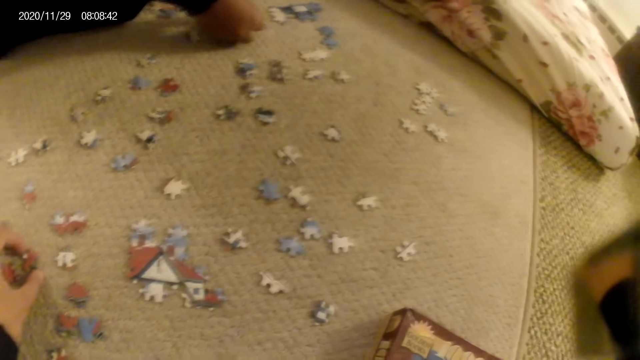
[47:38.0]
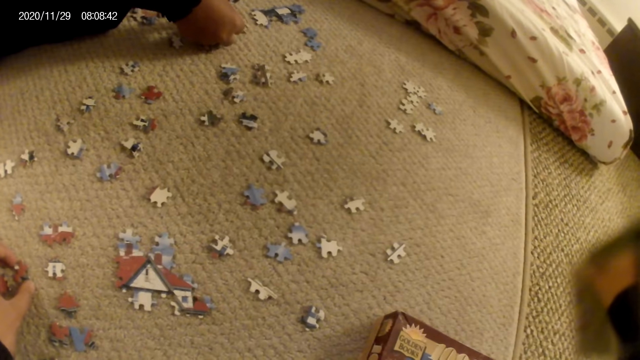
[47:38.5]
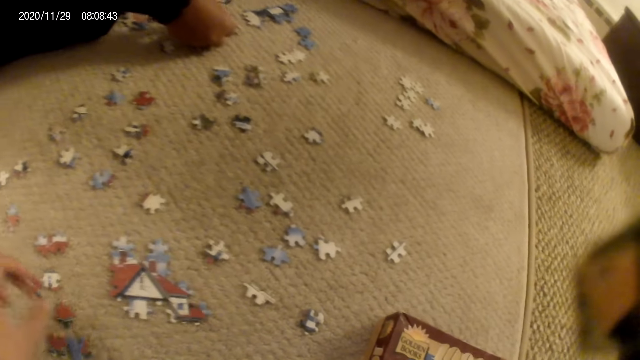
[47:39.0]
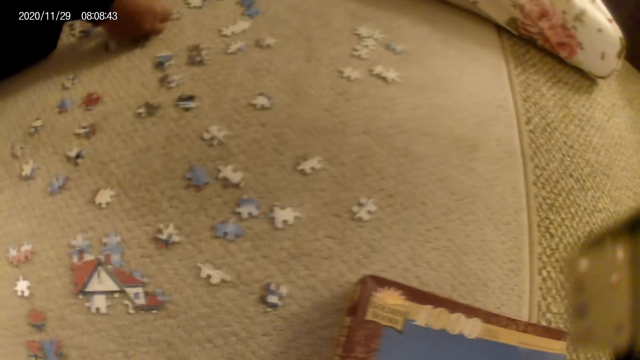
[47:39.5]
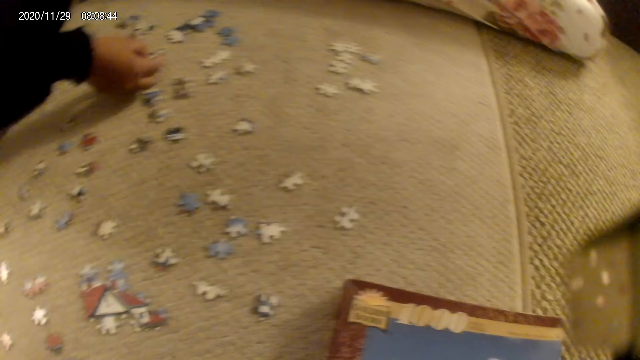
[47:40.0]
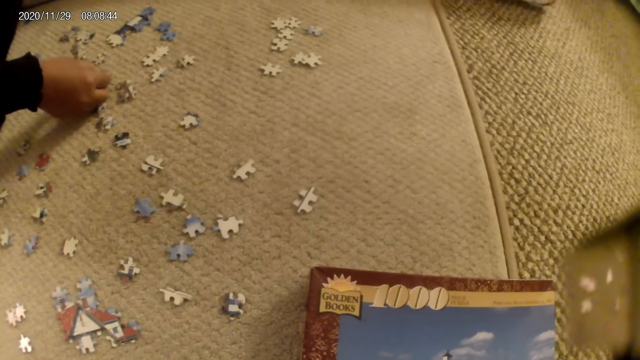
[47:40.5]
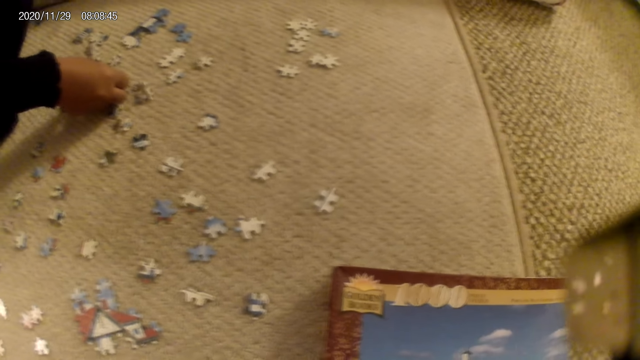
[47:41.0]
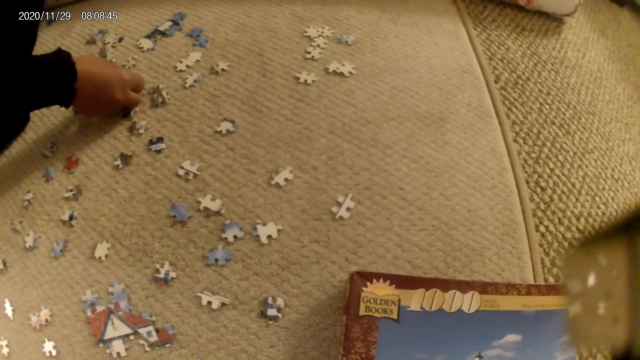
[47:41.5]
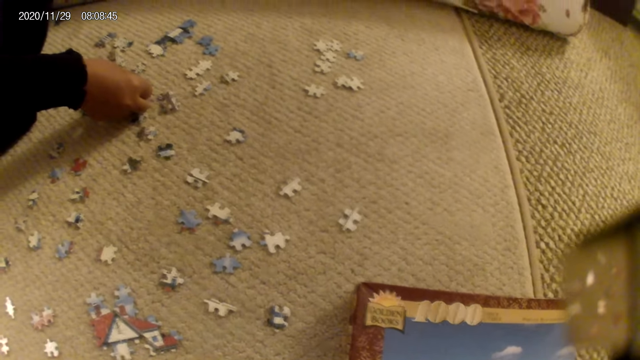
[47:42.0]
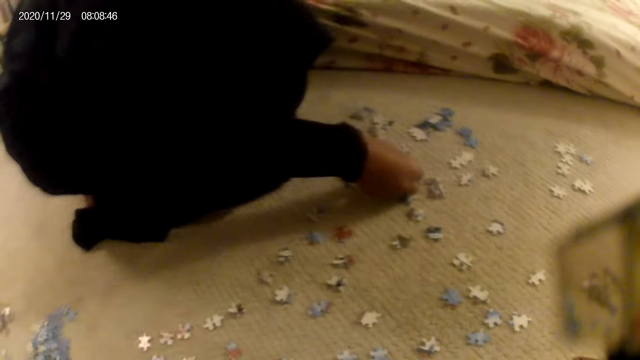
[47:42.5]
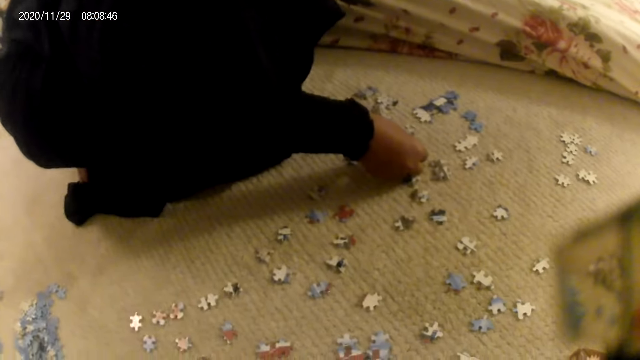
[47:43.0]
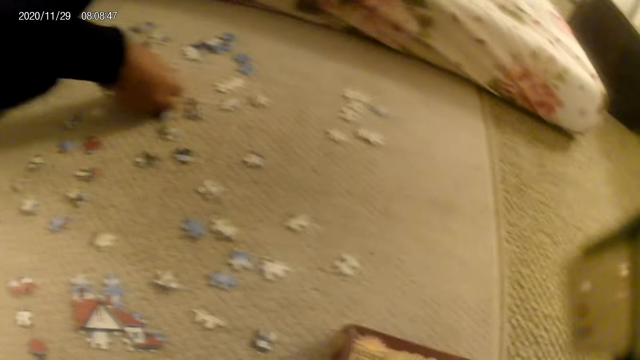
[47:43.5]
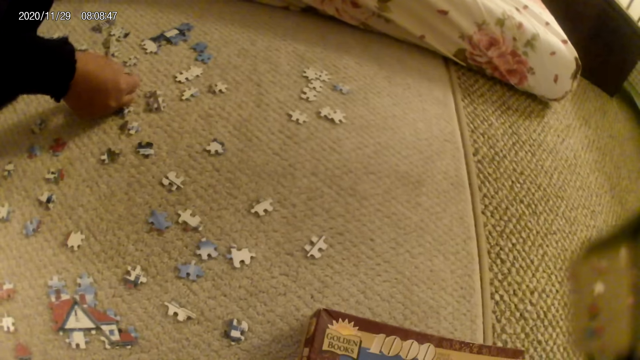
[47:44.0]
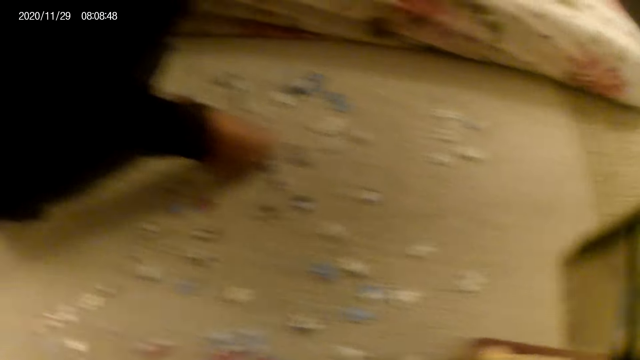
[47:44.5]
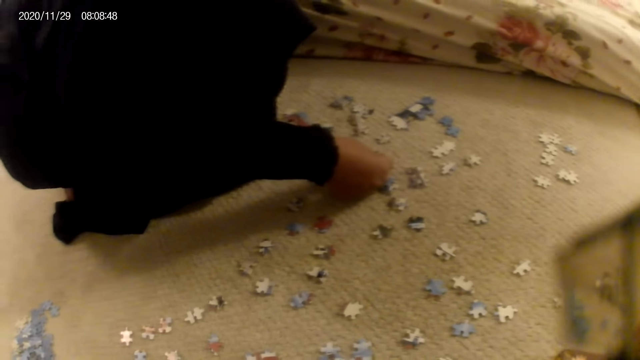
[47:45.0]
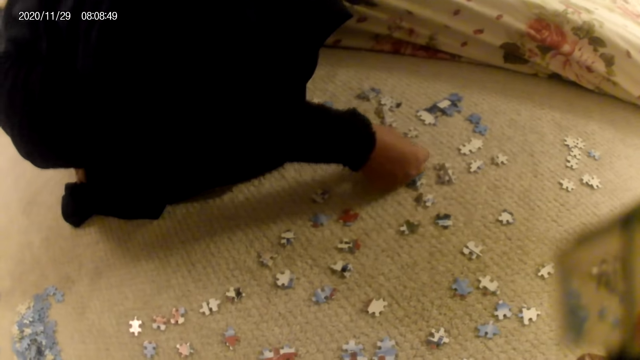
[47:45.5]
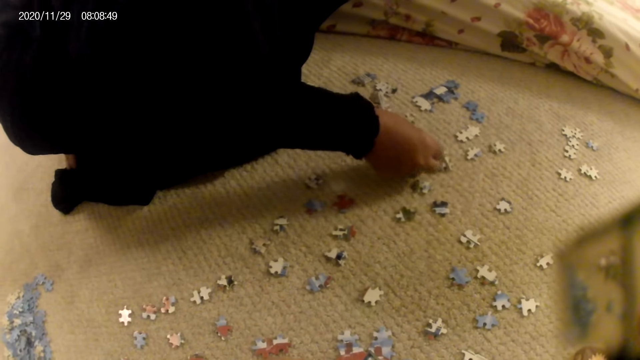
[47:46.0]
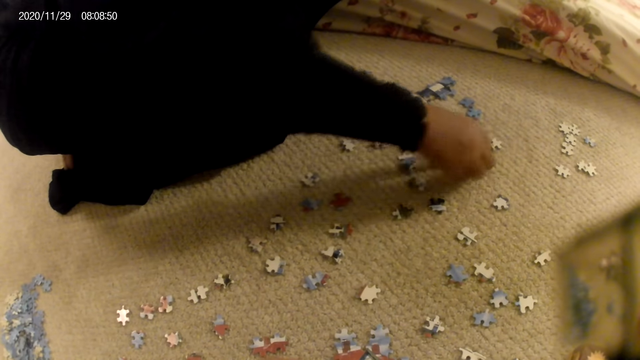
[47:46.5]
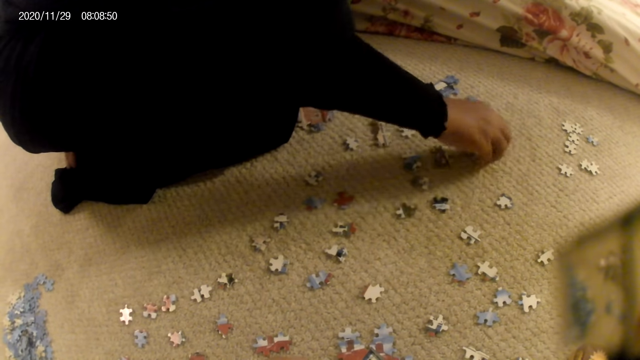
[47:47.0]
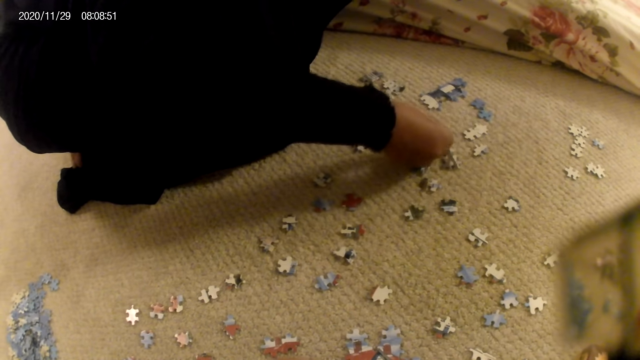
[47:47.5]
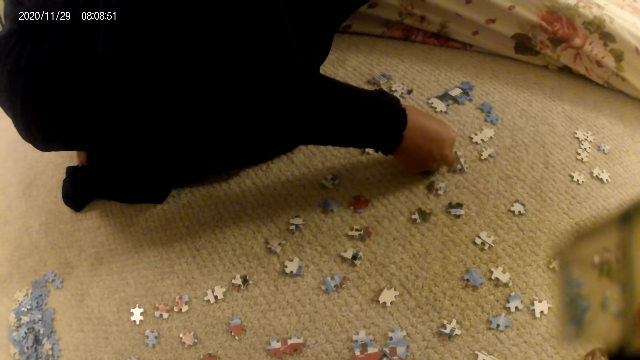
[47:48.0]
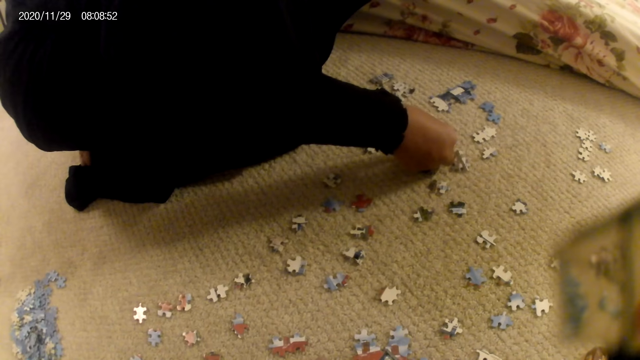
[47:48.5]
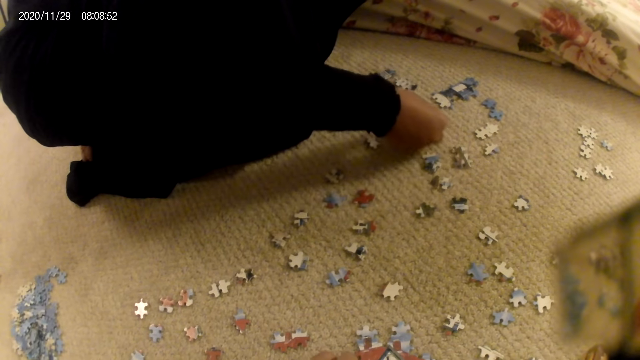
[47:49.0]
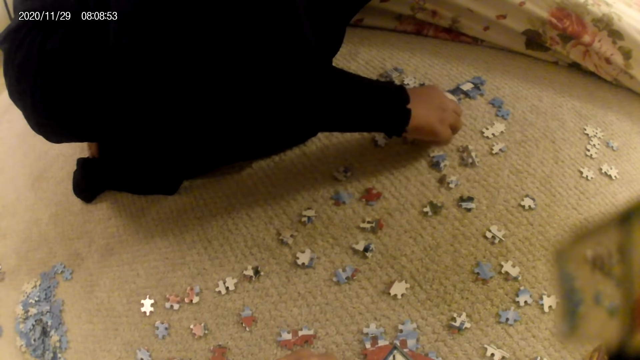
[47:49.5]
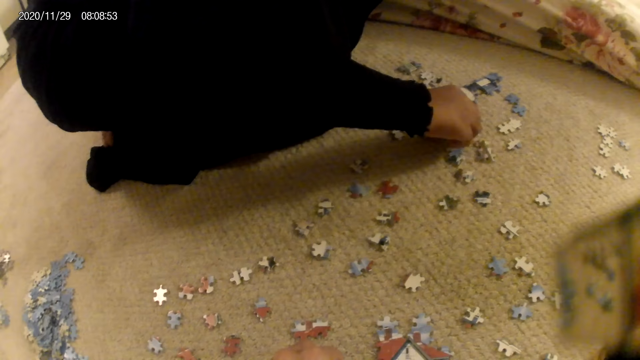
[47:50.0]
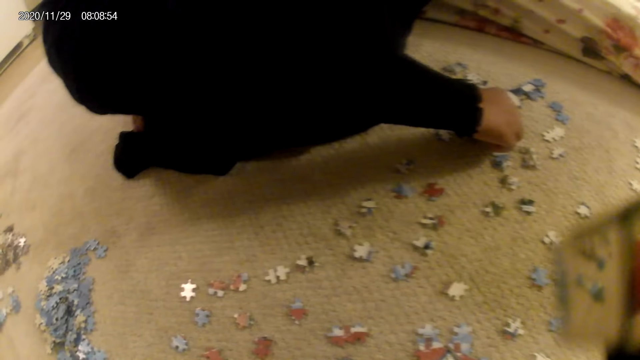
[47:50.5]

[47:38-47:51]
The camera wearer picks a puzzle piece. A lady fits the puzzle piece in the puzzle structure. The camera wearer looks around. The lady picks a puzzle piece and fits the puzzle piece in the puzzle structure.

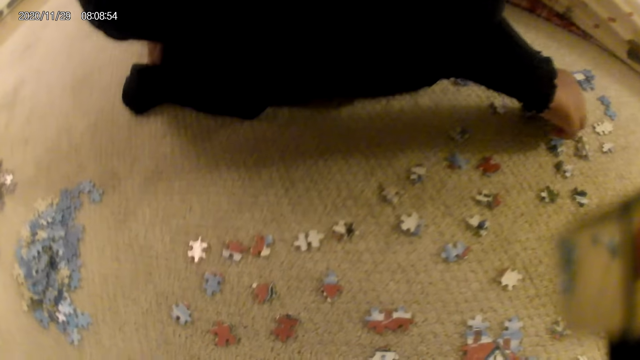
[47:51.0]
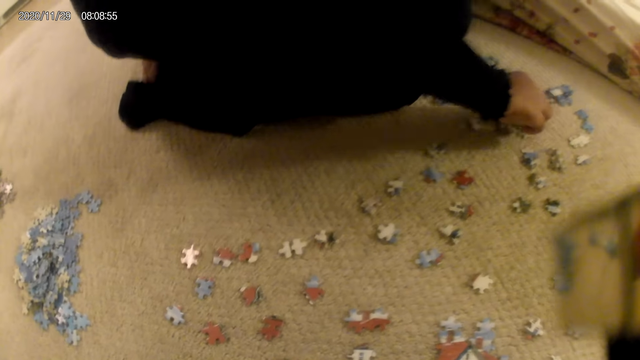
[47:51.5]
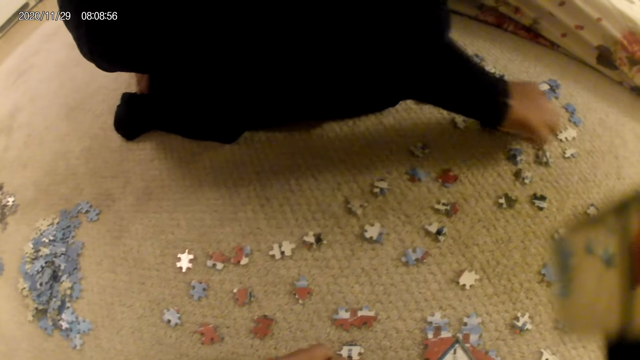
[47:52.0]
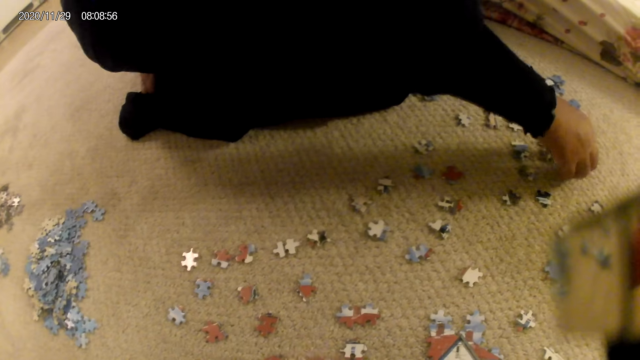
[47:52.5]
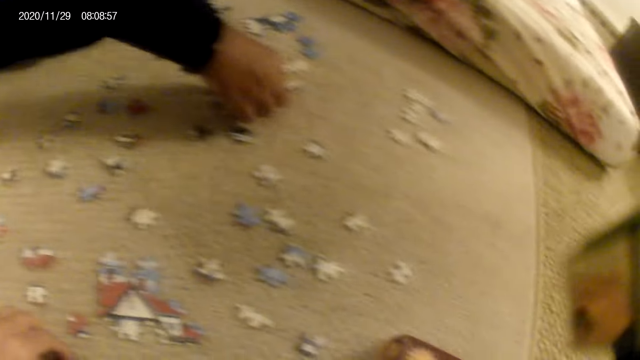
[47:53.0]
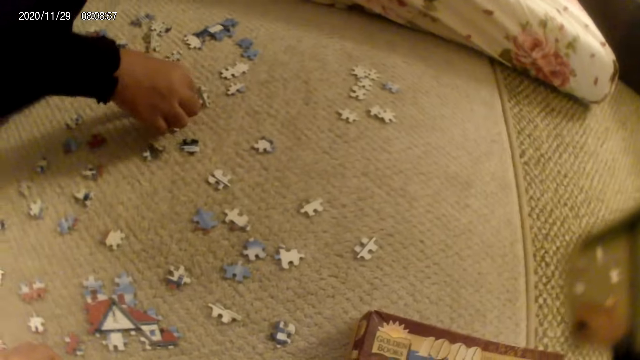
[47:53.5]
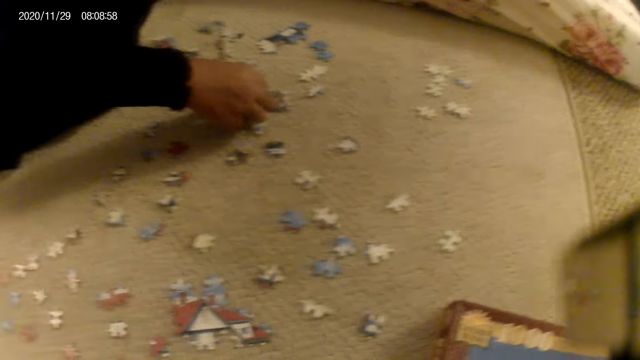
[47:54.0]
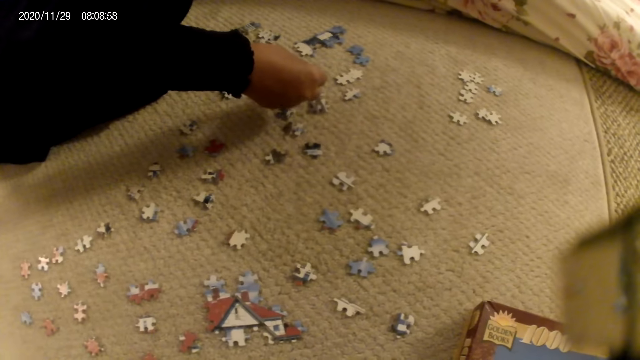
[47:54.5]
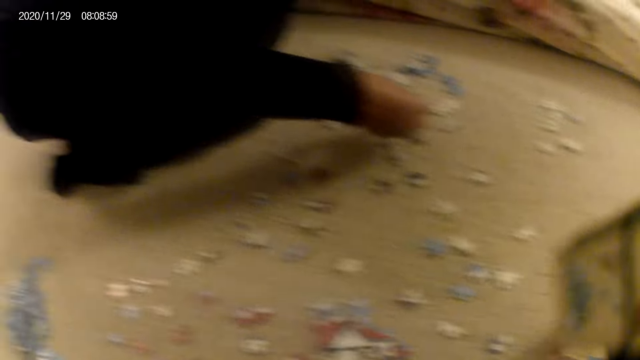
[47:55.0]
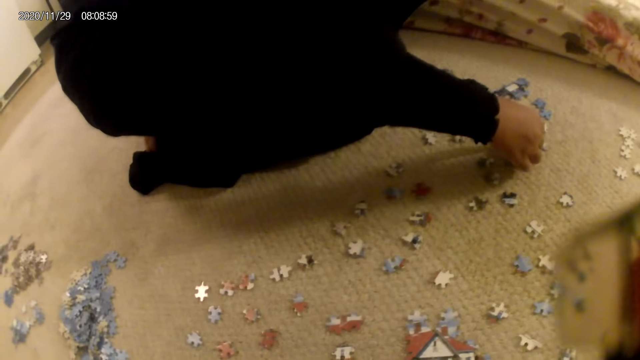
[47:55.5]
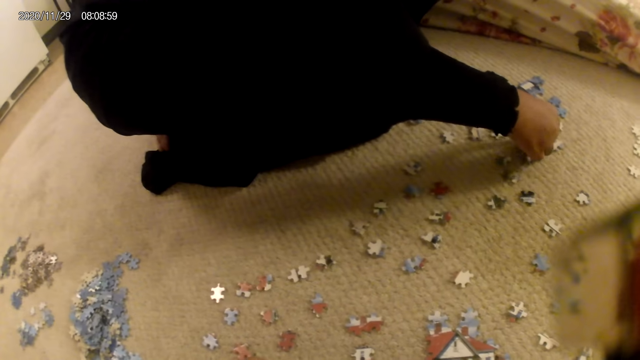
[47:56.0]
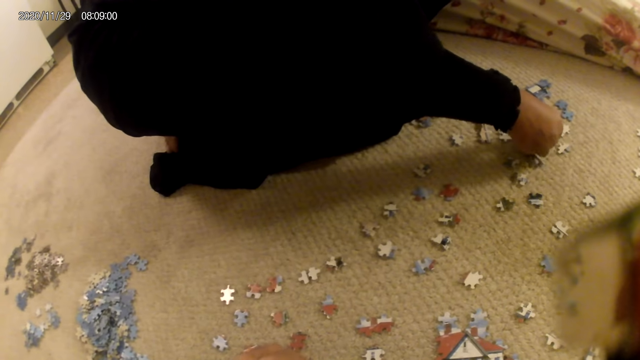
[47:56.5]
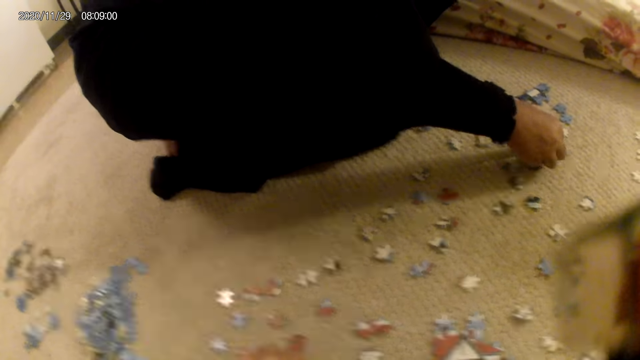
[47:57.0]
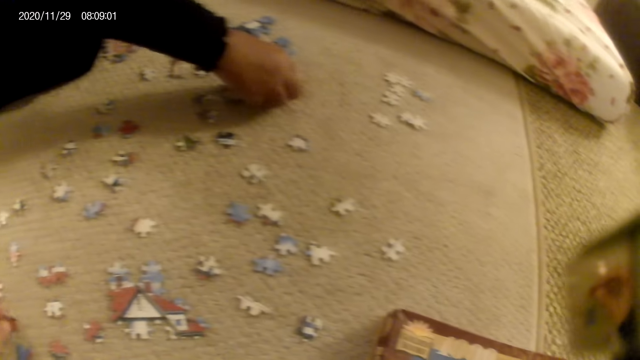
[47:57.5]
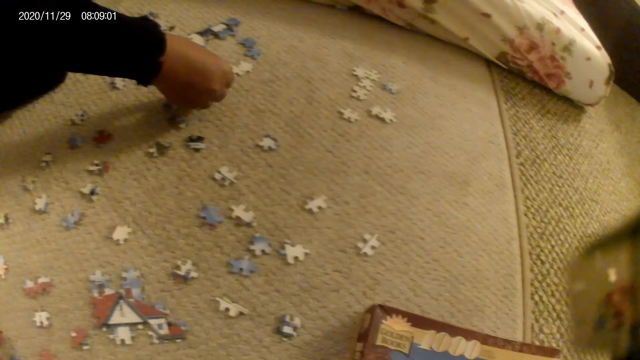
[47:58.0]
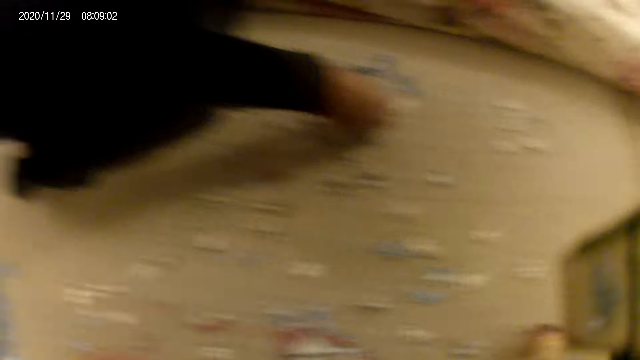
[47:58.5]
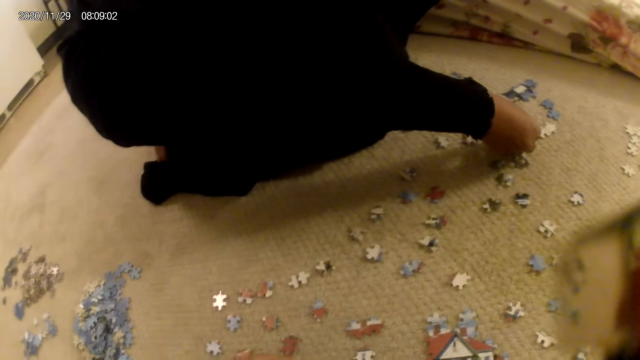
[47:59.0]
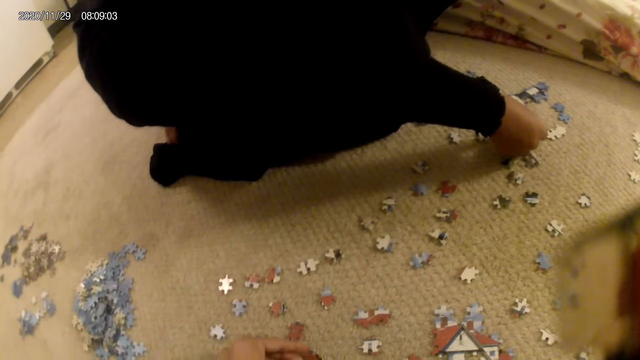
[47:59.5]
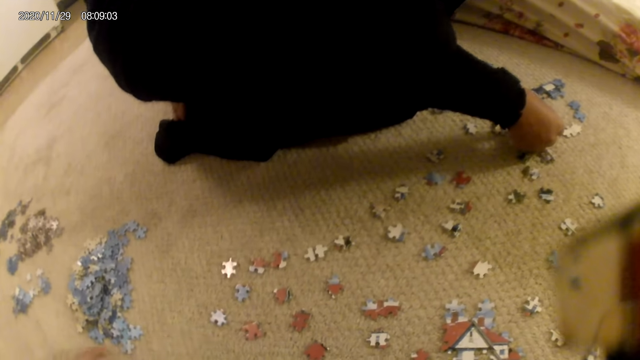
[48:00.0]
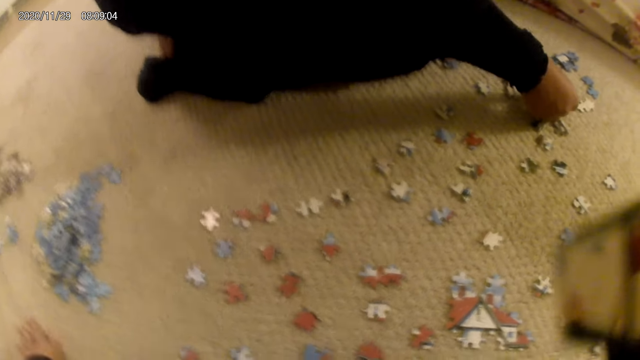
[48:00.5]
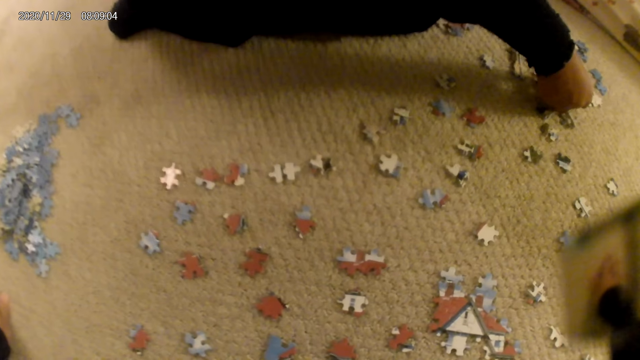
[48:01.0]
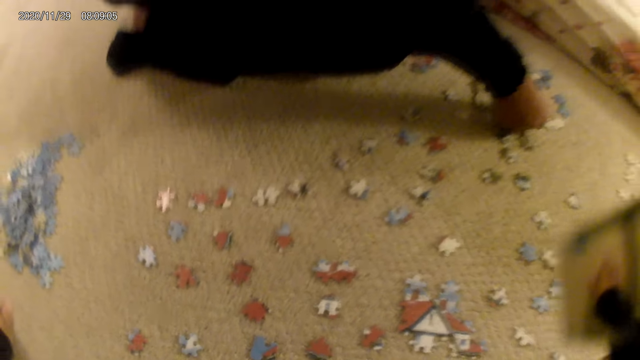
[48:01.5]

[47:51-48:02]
A lady picks a puzzle piece and collects the puzzles. The lady stares at the puzzle piece, picks a puzzle piece and fits the puzzle piece in the puzzle structure.
